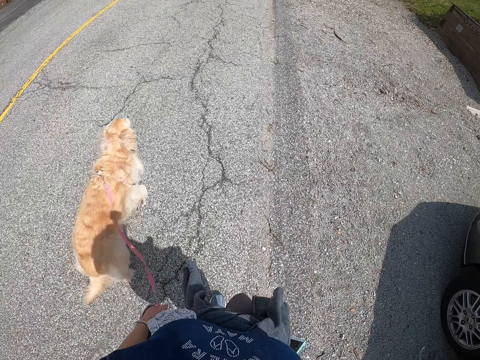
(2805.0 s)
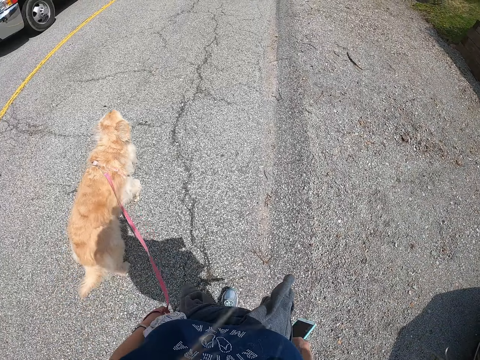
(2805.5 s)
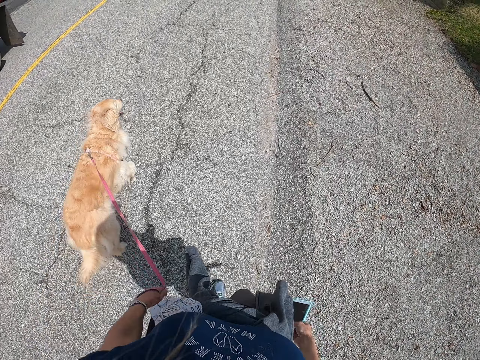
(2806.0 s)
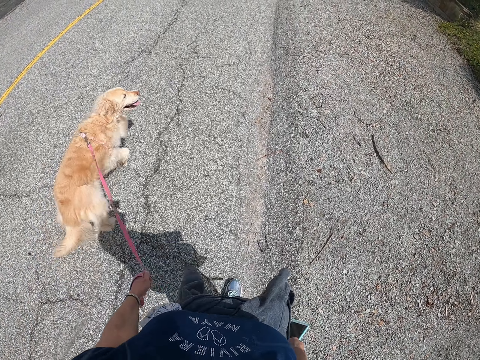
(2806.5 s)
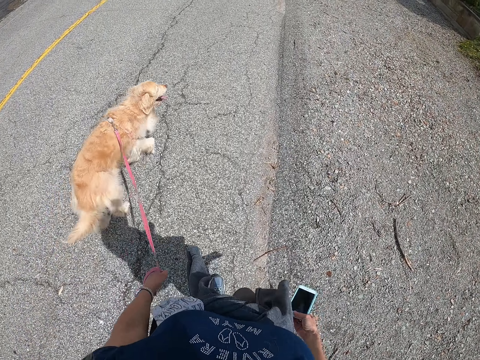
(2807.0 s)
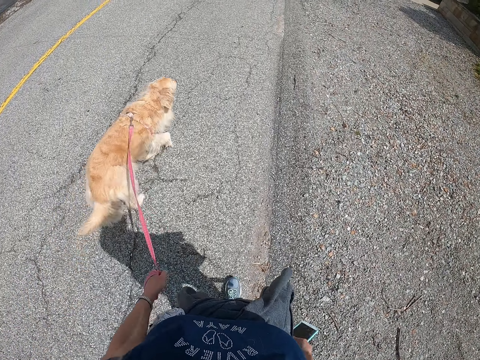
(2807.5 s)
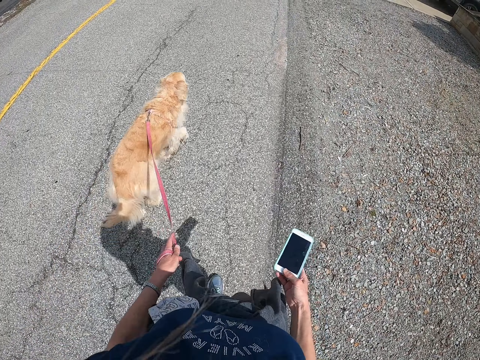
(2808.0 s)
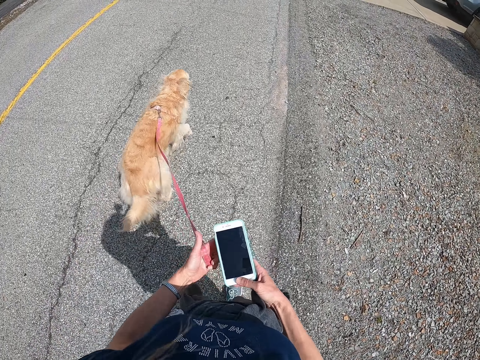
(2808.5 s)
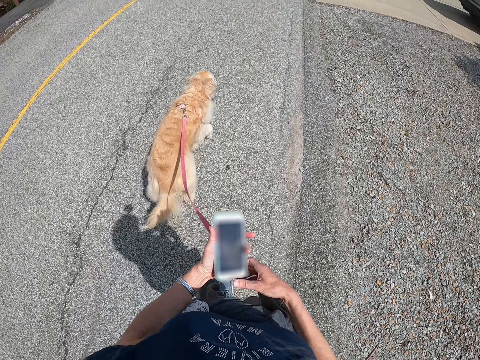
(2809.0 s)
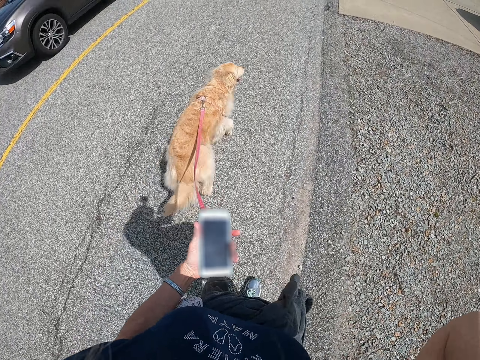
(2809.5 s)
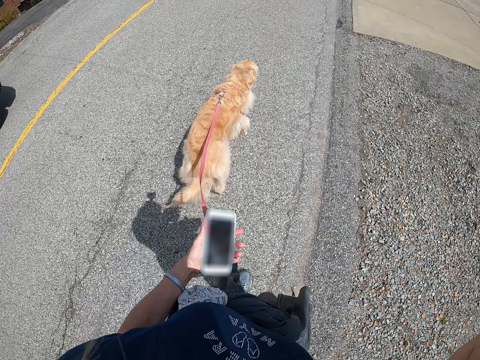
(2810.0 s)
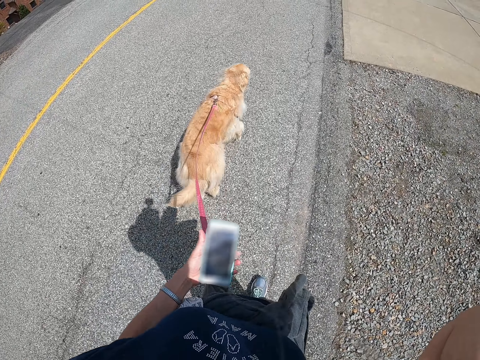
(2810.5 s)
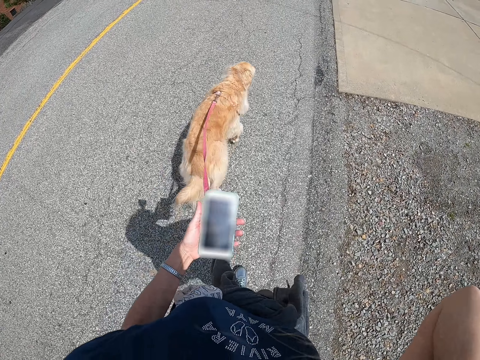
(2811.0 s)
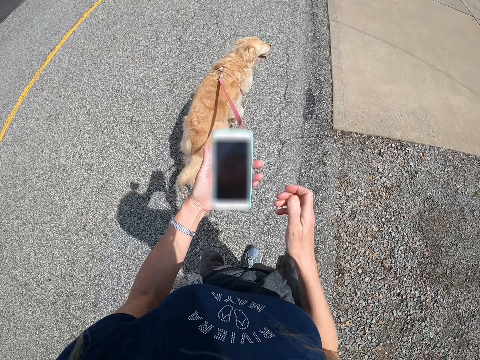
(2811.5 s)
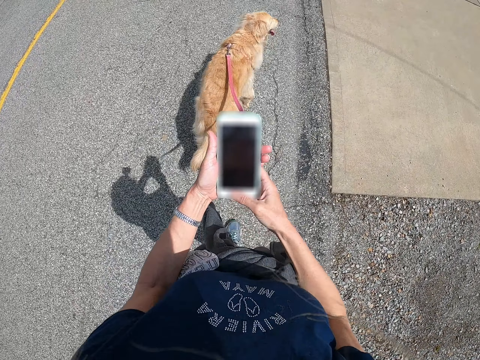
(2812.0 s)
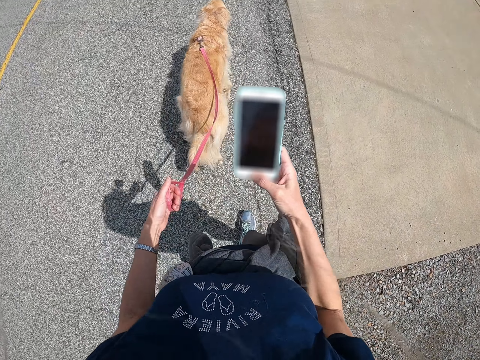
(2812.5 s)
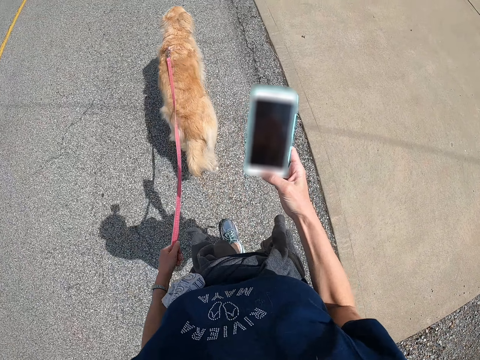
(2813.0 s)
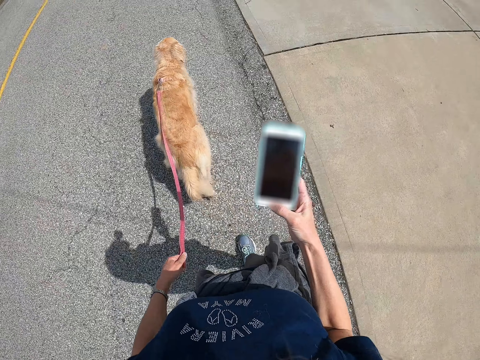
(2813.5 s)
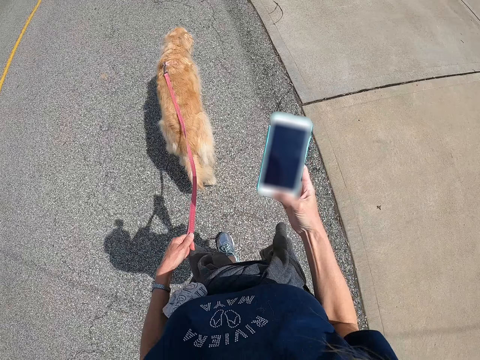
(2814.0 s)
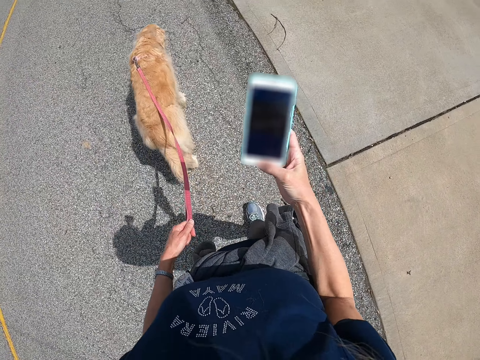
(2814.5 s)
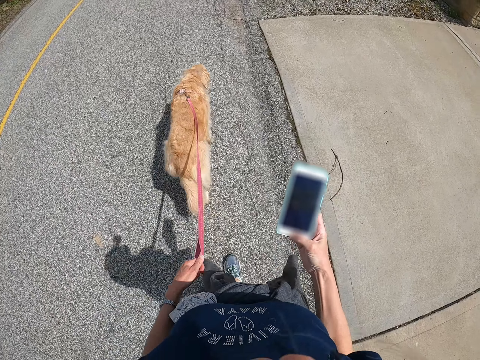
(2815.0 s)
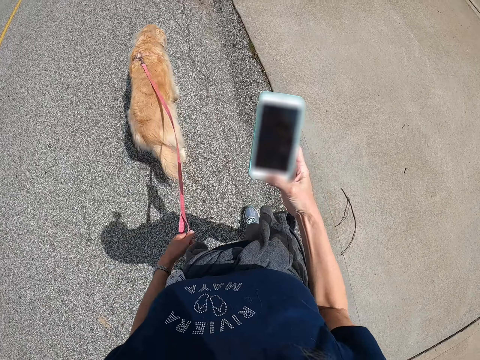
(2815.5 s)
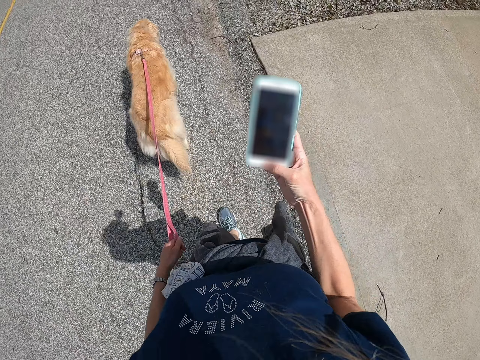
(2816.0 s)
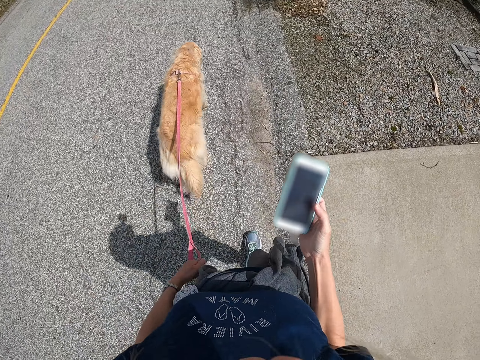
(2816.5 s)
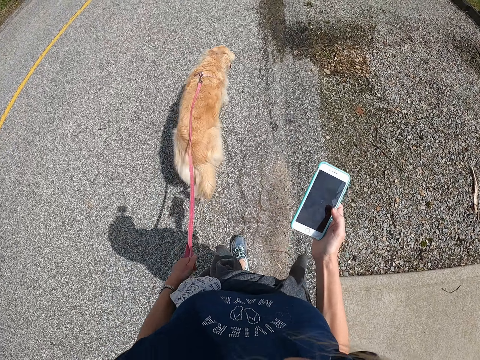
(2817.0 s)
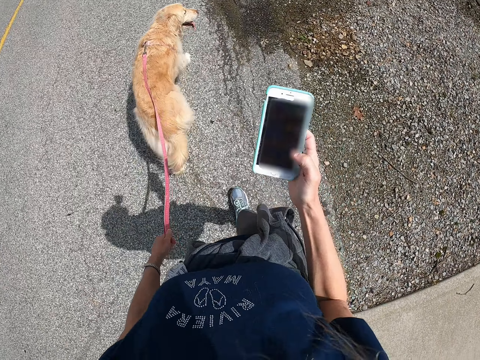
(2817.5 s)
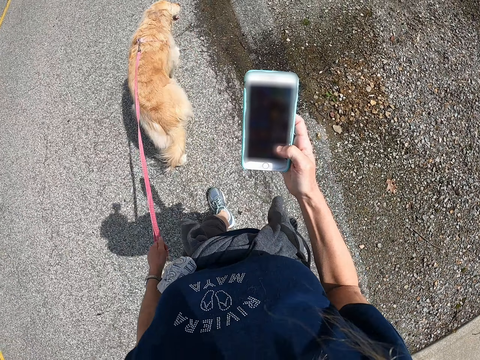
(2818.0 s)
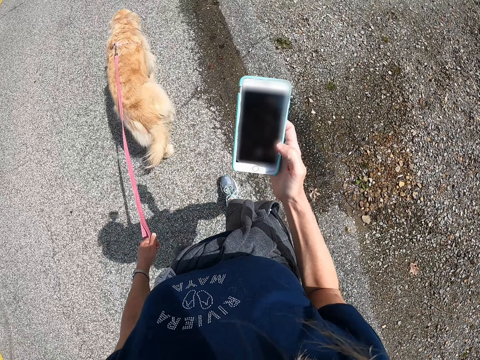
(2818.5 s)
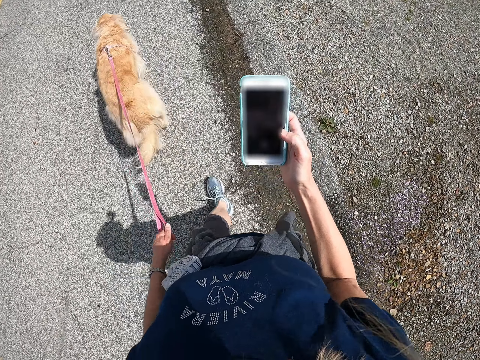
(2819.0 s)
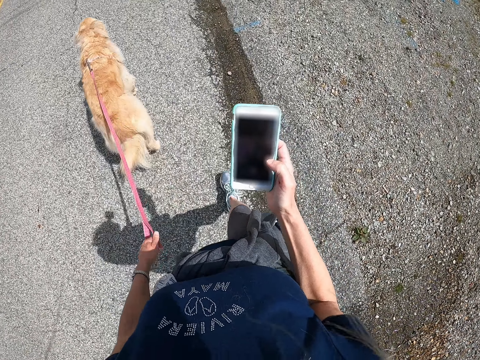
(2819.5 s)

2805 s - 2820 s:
The camera wearer folds the leash in her left hand. She takes the phone in her left hand. She does something. She dials the phone. She moves the phone to her right hand. She operates the phone.

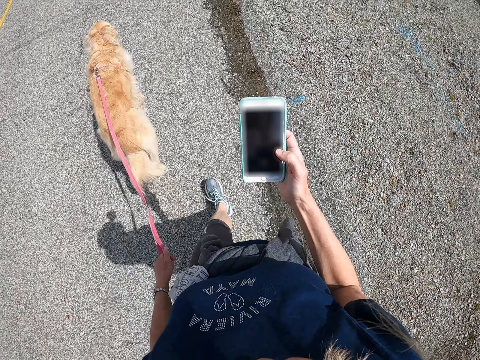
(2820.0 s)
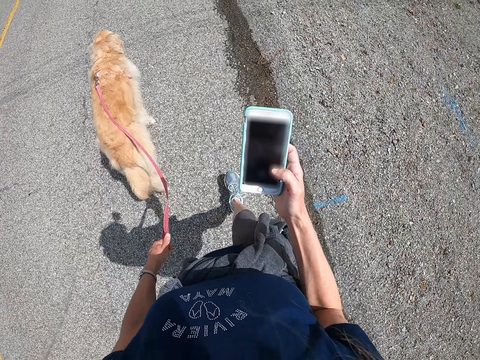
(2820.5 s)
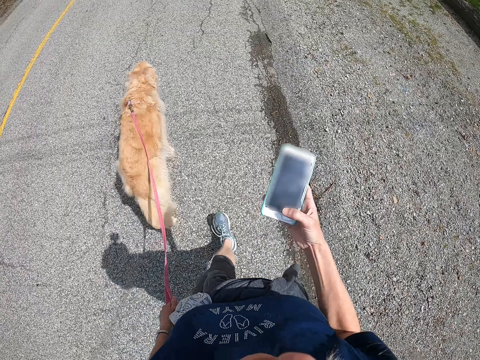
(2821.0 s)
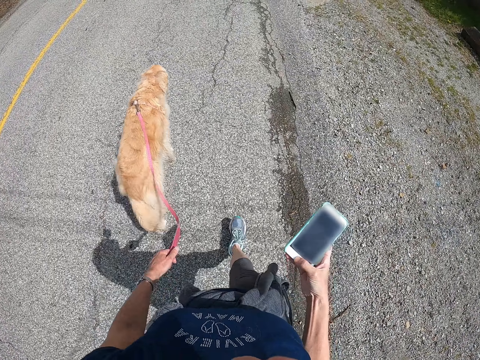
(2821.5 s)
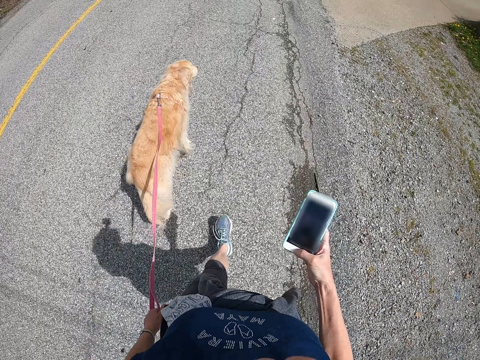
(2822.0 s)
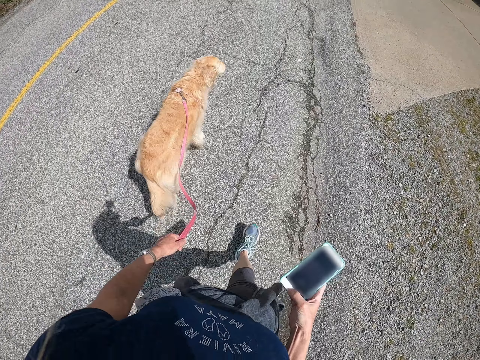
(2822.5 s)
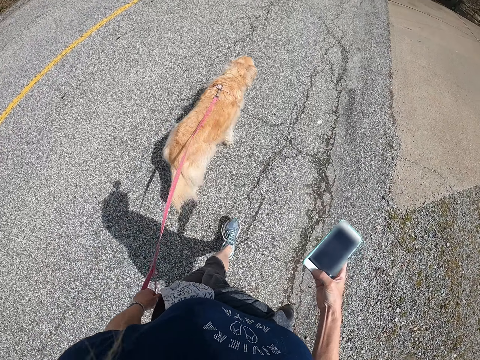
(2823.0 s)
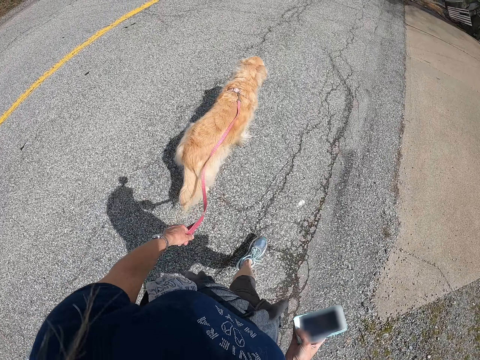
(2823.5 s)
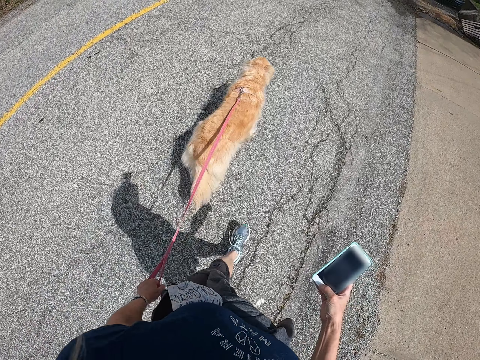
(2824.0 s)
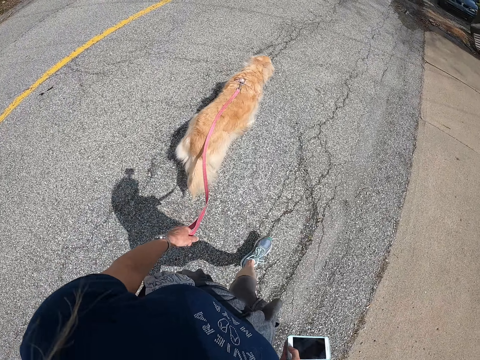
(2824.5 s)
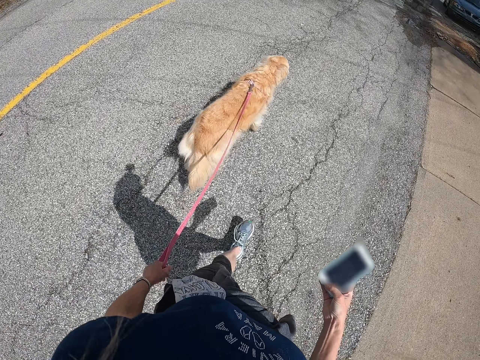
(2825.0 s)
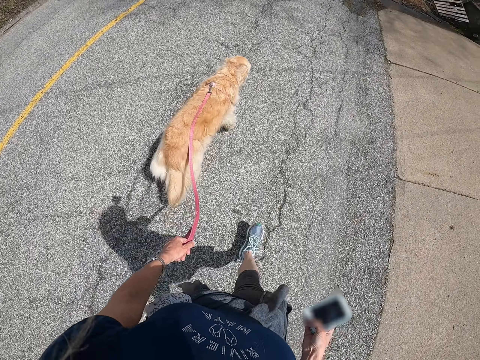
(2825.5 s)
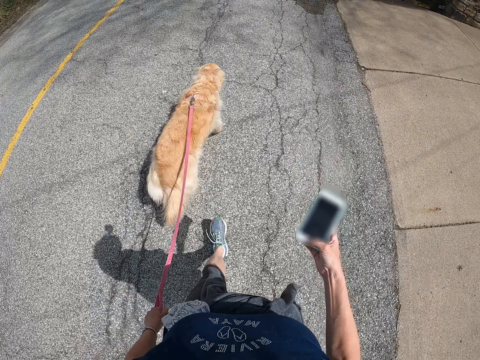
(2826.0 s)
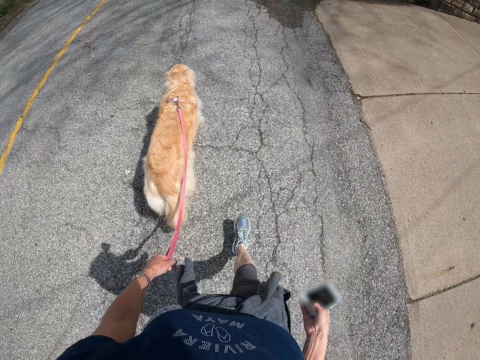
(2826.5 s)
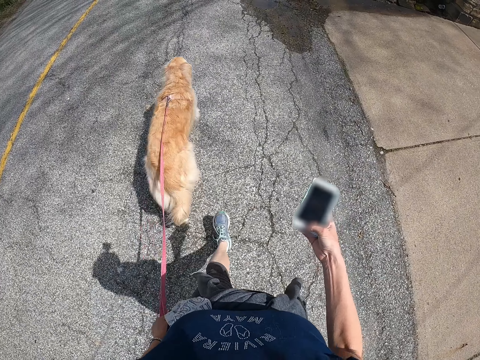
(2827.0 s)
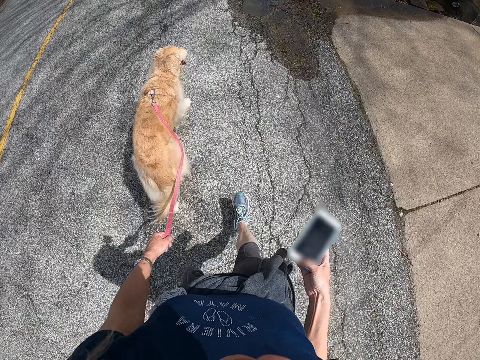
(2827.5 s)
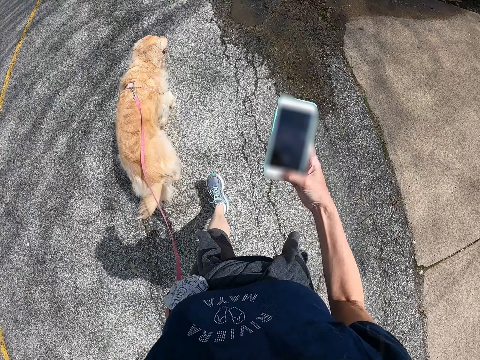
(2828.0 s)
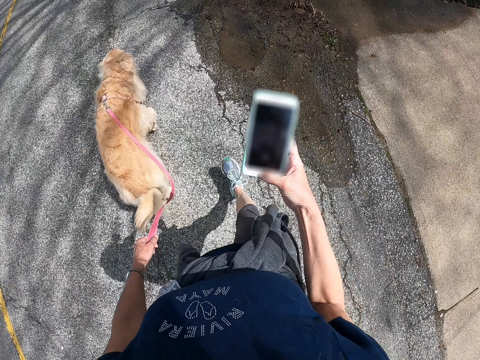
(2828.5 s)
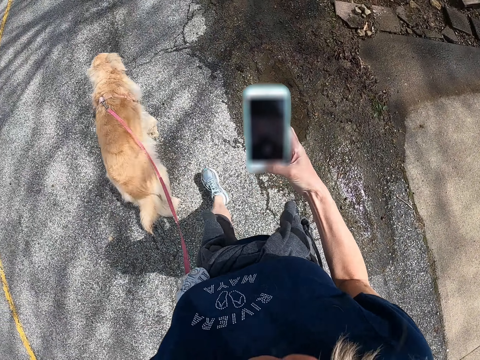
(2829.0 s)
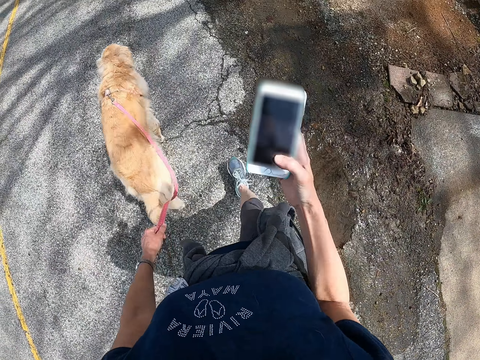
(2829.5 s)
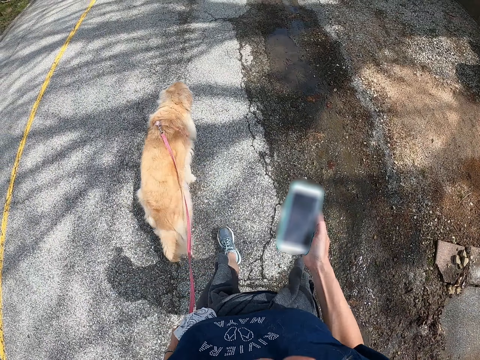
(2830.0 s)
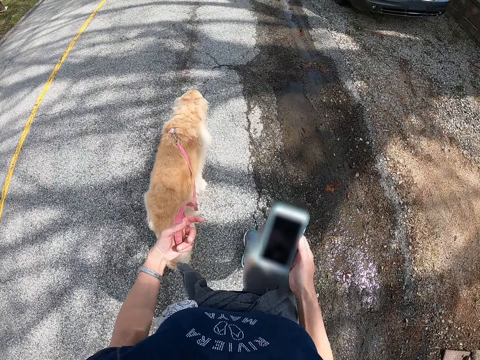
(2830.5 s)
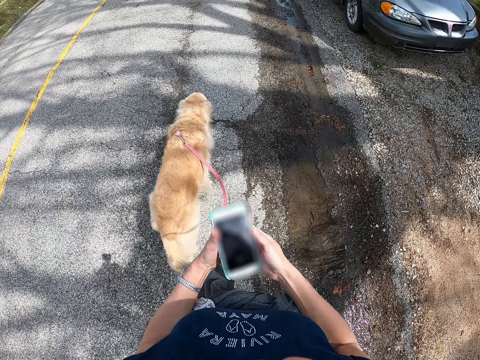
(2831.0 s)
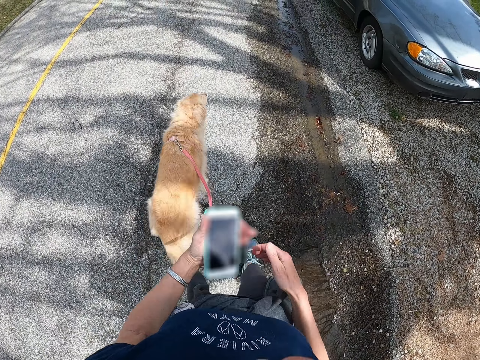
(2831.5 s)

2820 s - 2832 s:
The camera wearer holds the phone in her left hand.
